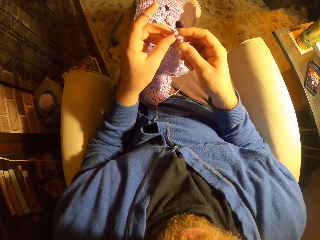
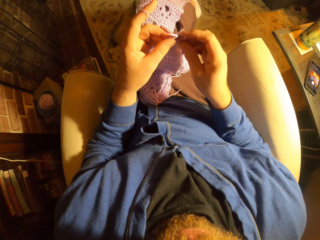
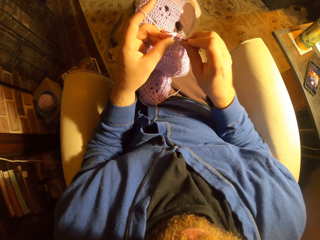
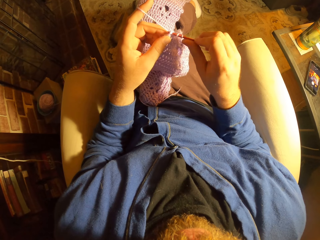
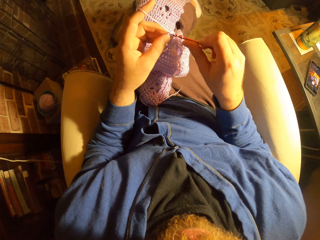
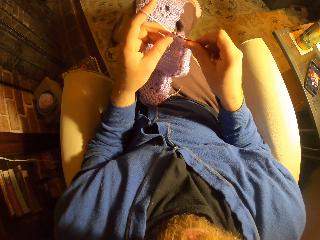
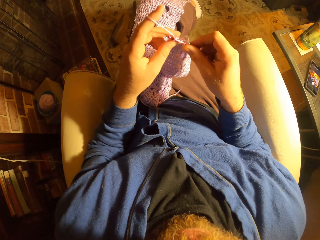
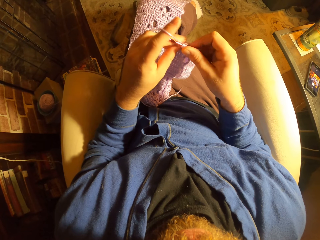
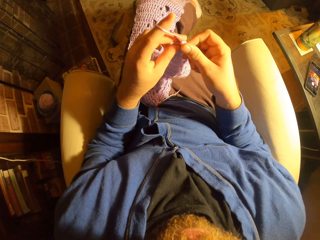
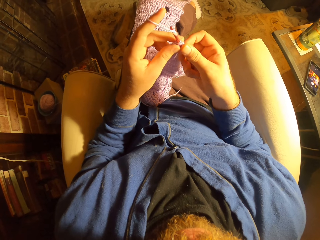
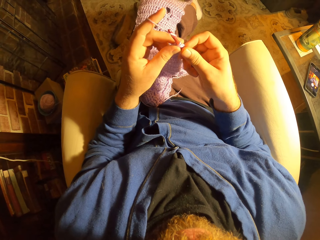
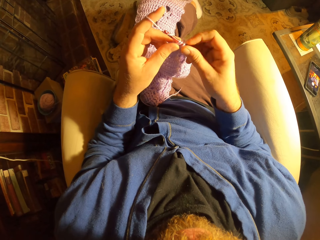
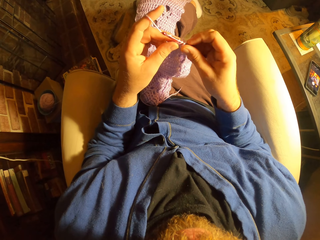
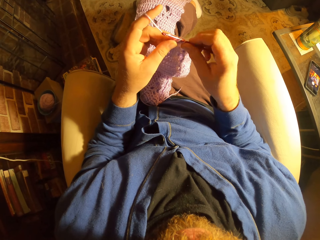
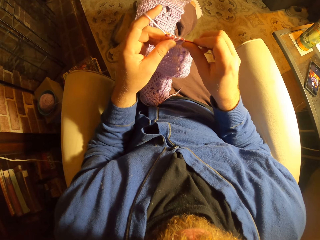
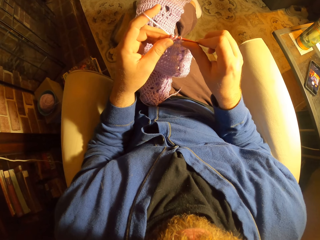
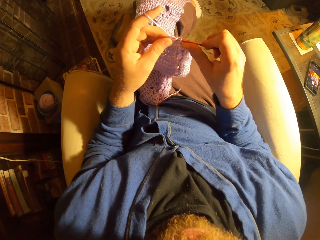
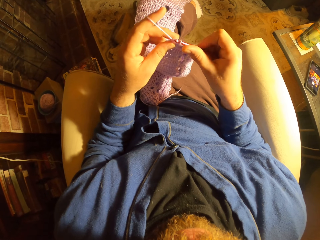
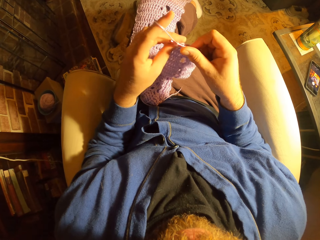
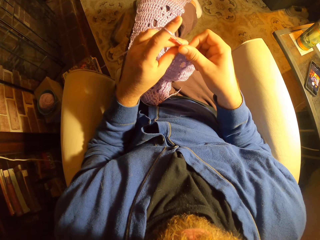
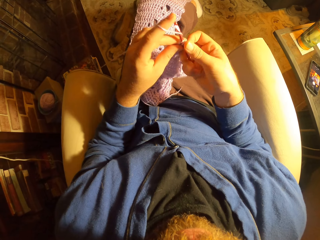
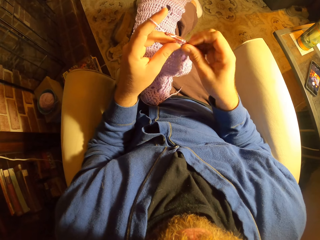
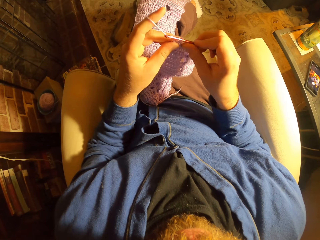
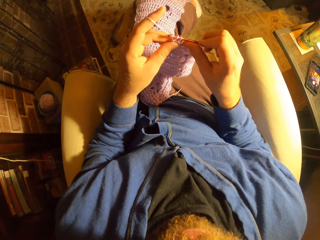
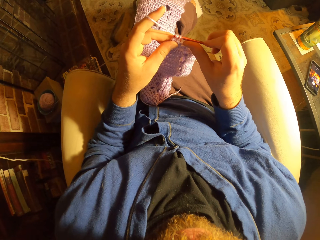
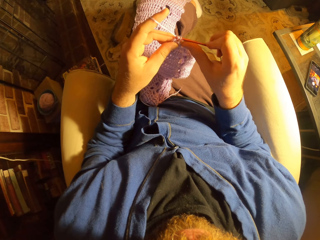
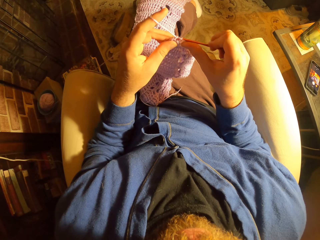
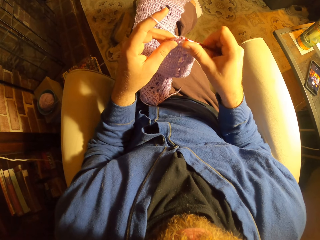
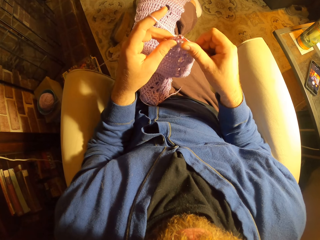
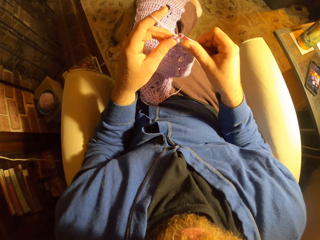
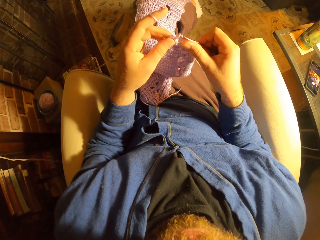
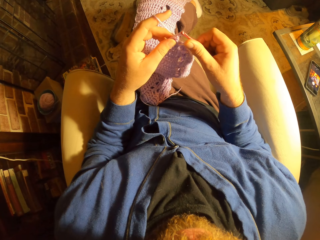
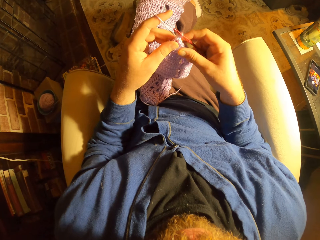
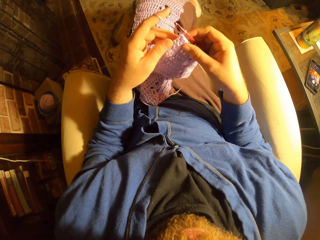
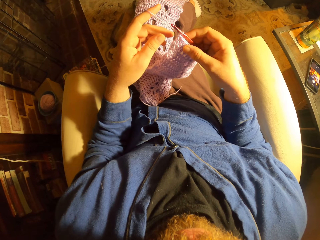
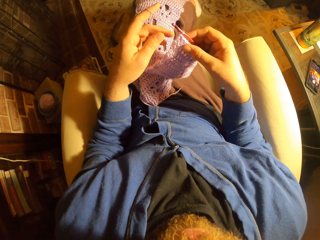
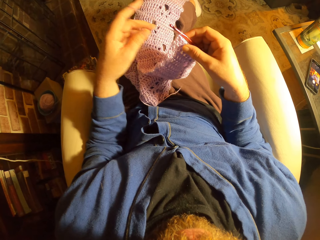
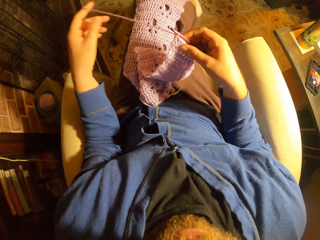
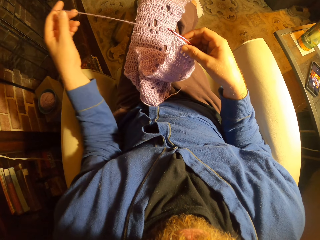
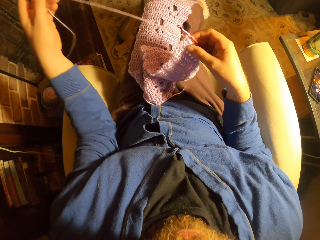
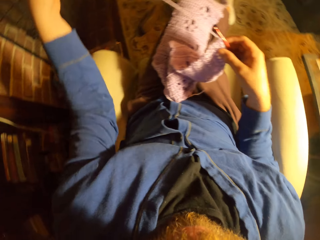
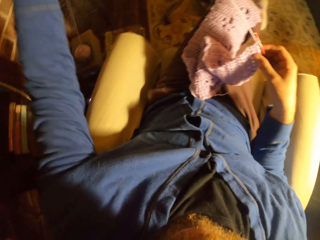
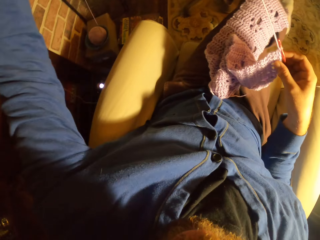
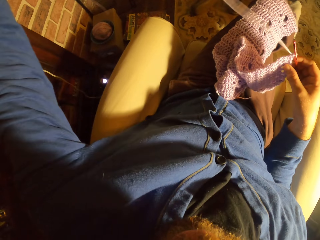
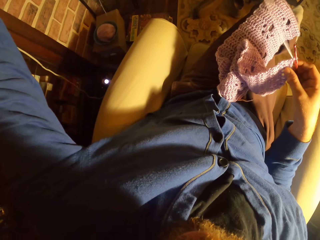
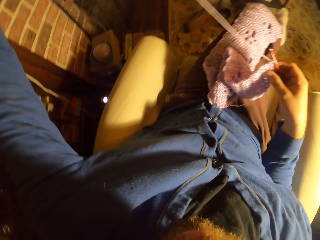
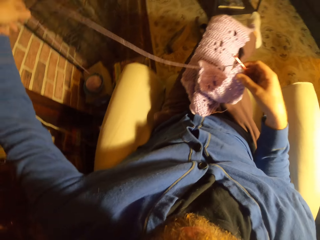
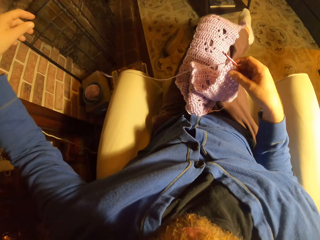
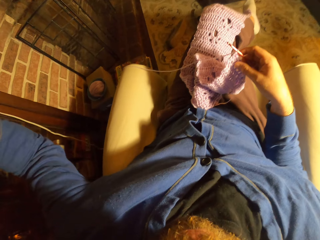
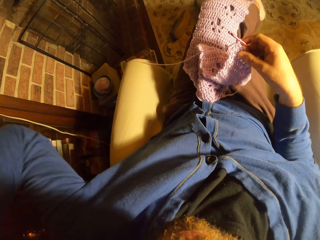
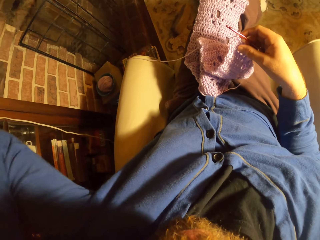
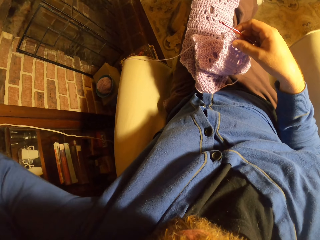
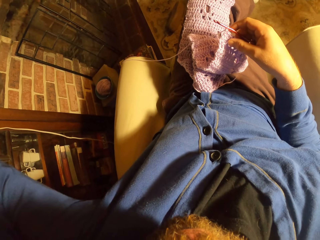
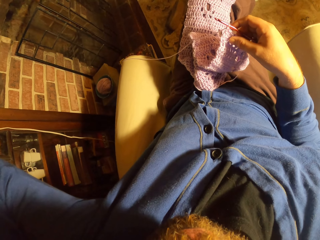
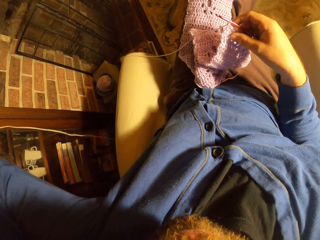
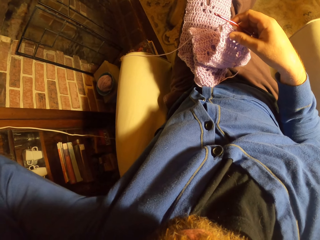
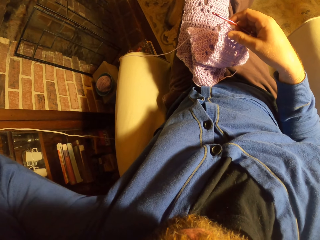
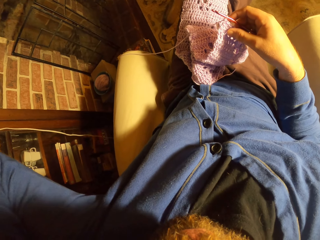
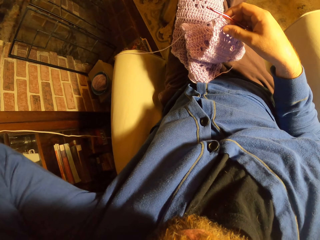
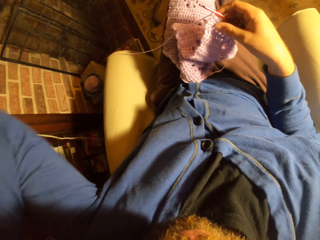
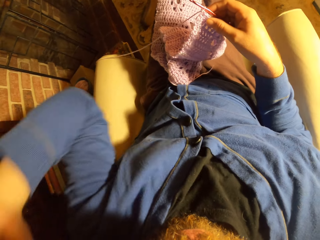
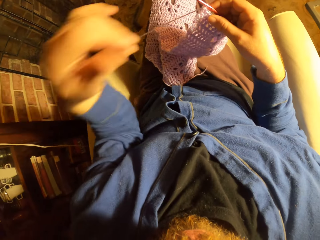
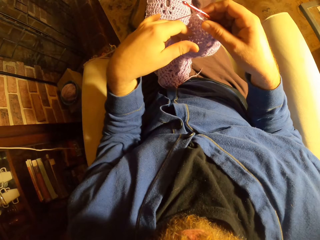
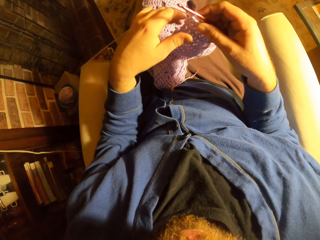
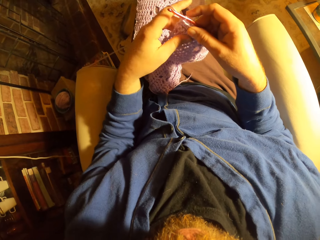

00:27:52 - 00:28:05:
The camera wearer touches a fabric. She pulls the crochet cord or thread with her left hand. She drops the thread, raises her left hand and touches her face.

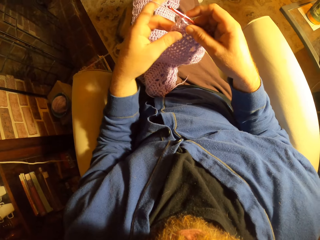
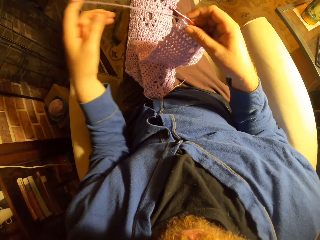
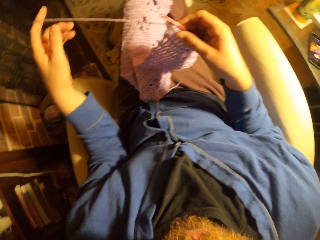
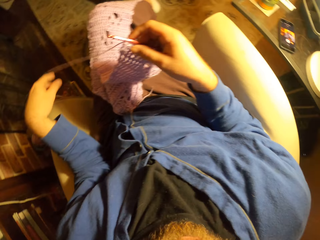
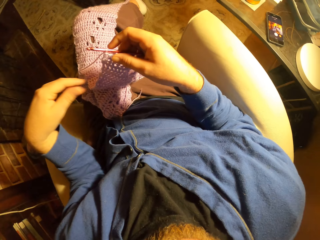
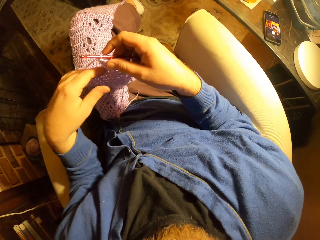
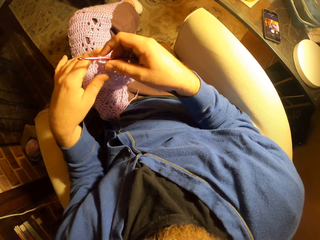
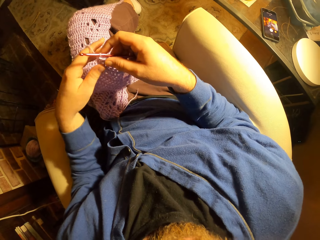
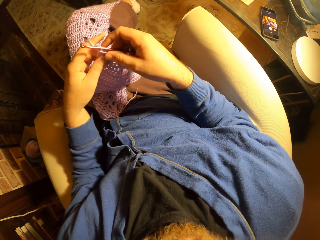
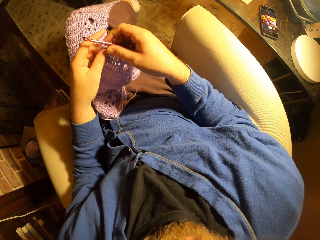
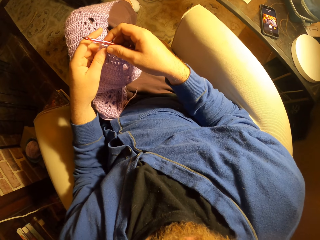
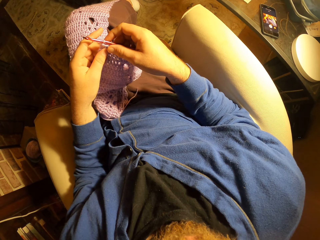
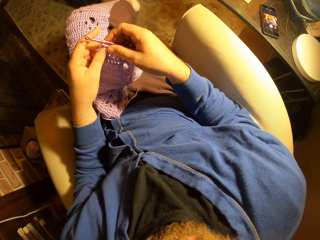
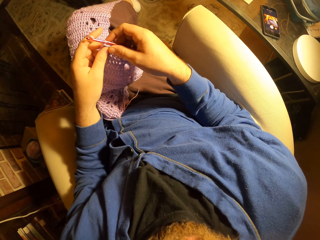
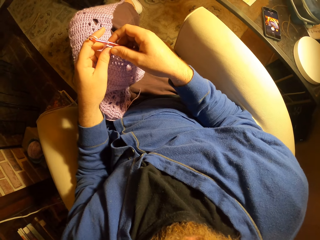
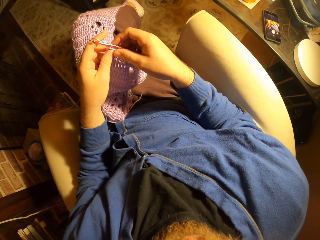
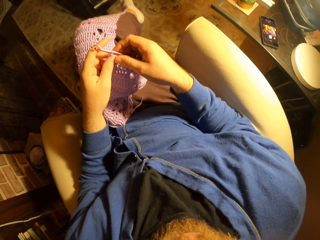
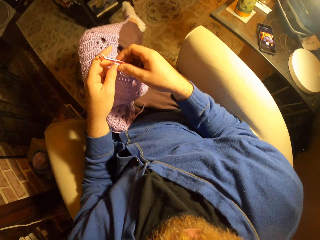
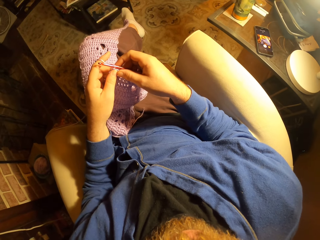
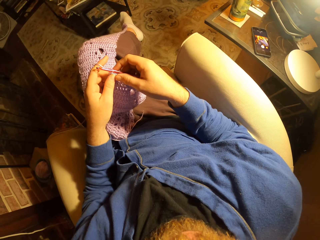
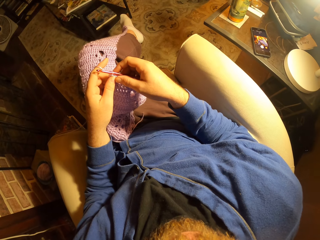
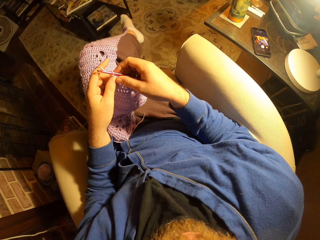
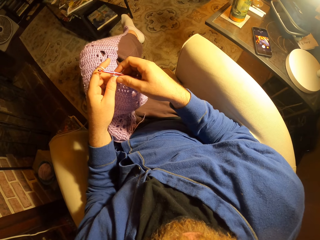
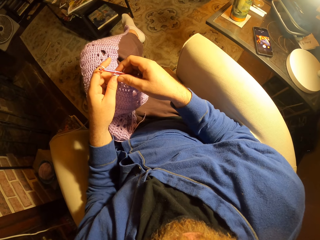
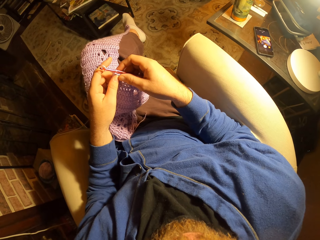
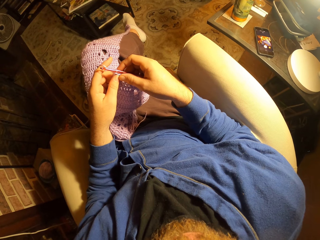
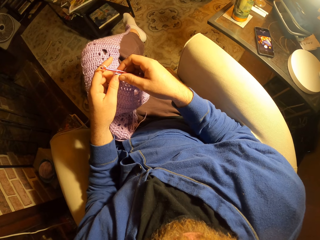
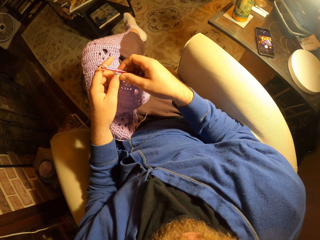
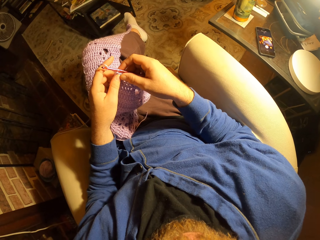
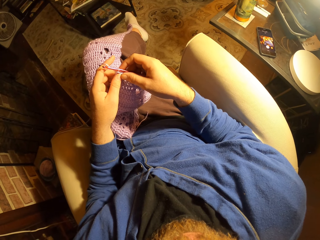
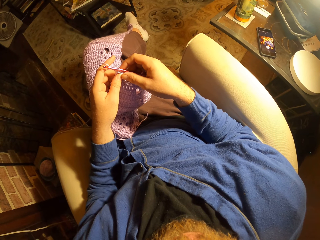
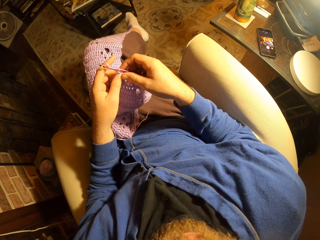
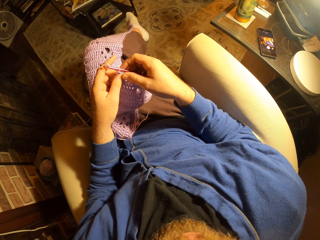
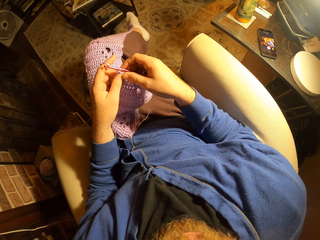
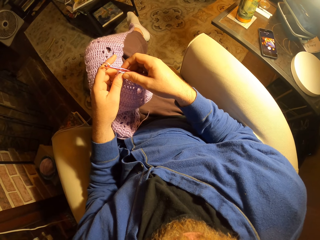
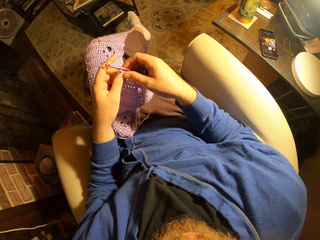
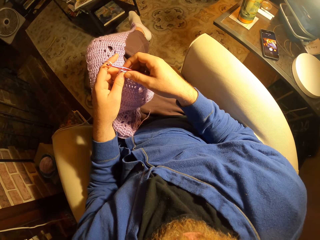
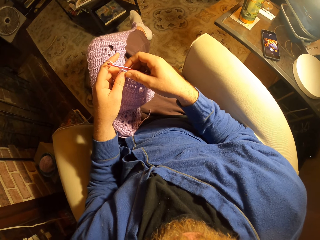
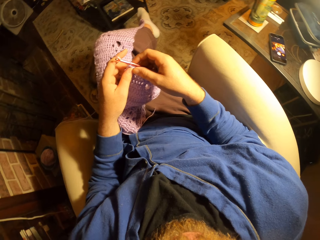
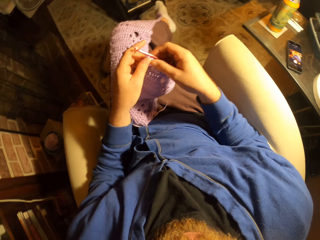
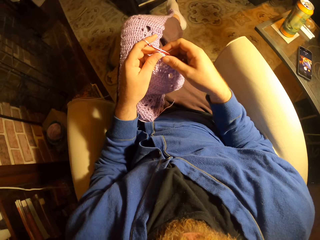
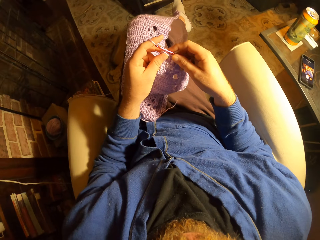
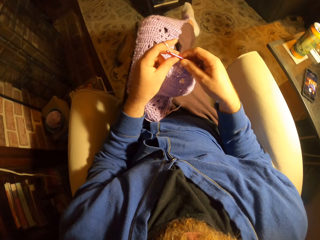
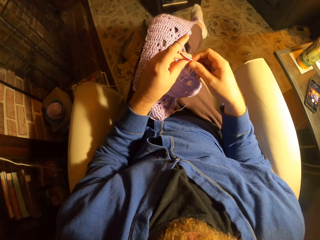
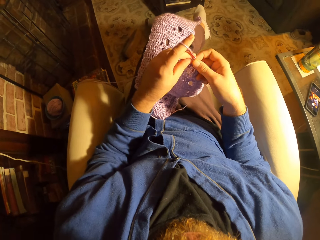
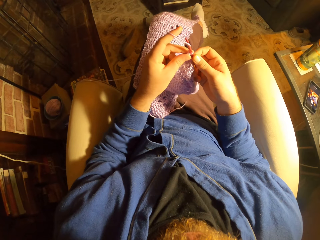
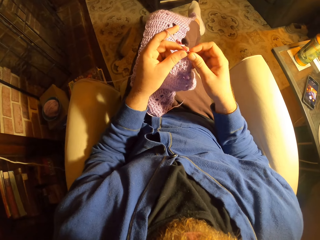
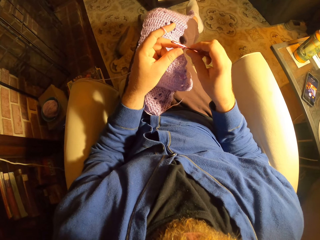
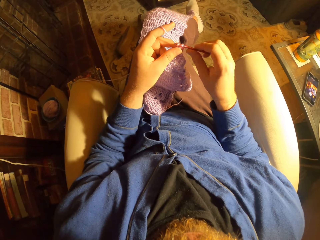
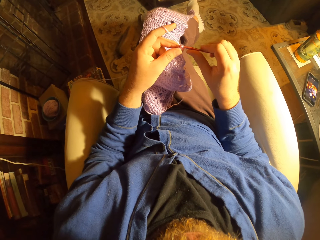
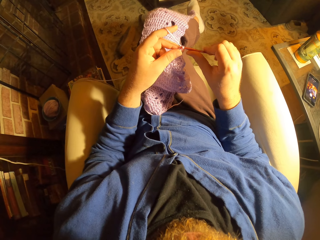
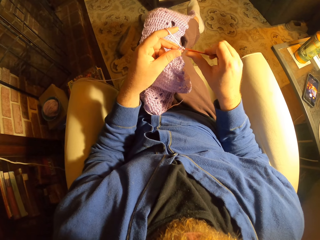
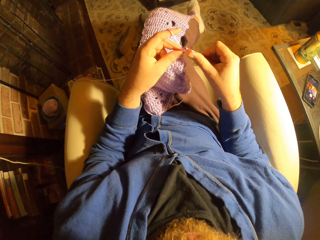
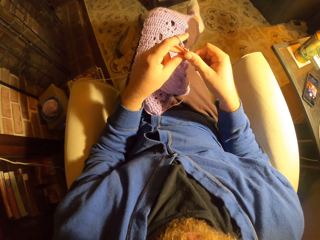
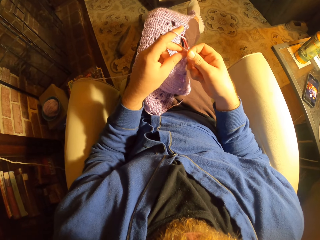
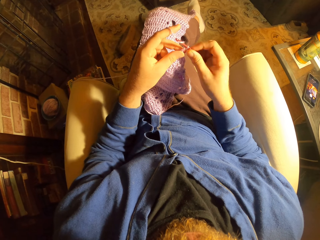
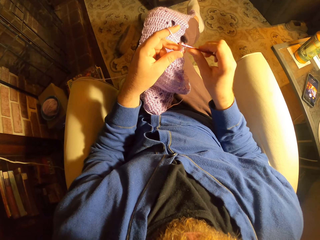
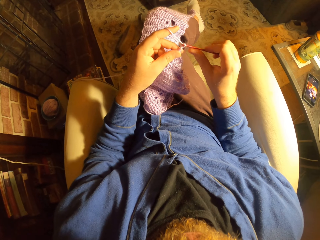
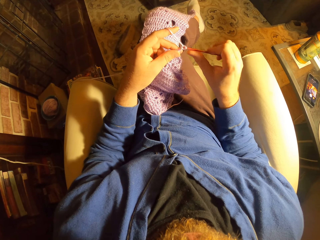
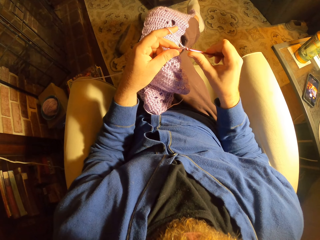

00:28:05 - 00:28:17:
The camera wearer holds a fabric. He pulls a thread. He holds the fabric. He turns his head. He weaves the fabric. He is crocheting with a long crochet needle.
